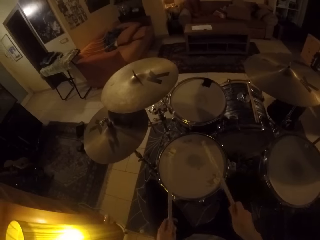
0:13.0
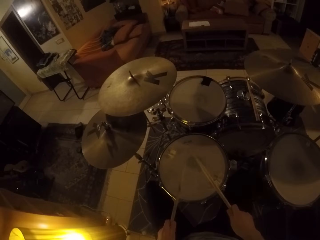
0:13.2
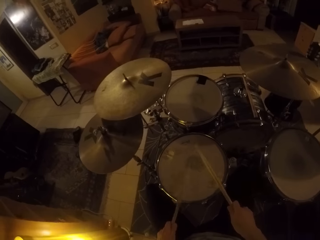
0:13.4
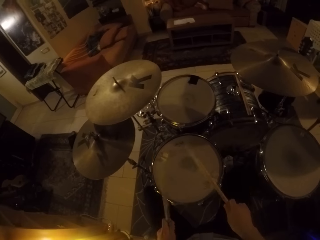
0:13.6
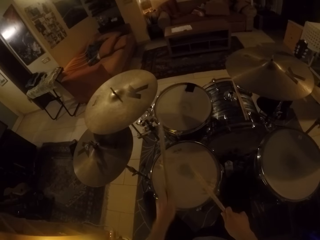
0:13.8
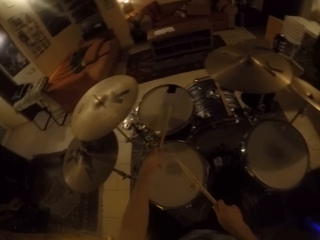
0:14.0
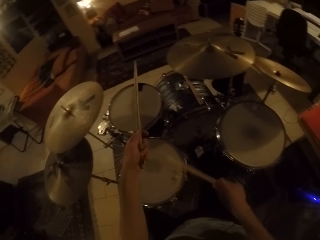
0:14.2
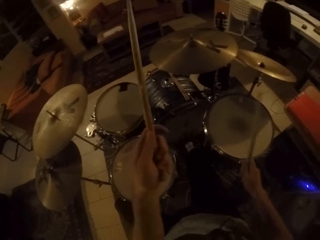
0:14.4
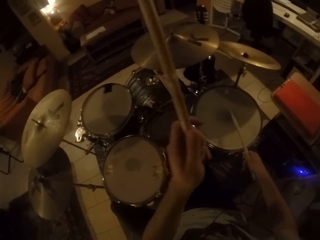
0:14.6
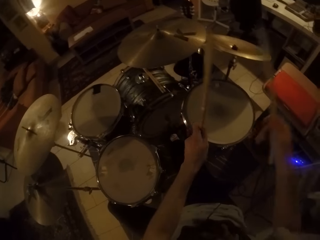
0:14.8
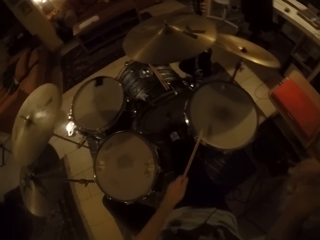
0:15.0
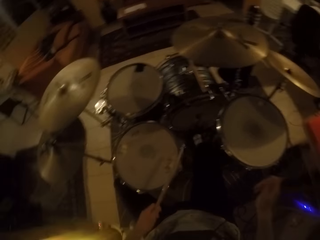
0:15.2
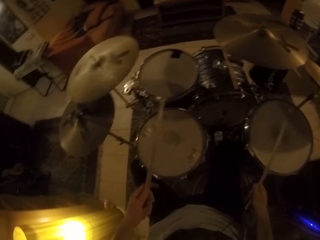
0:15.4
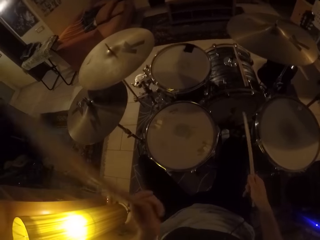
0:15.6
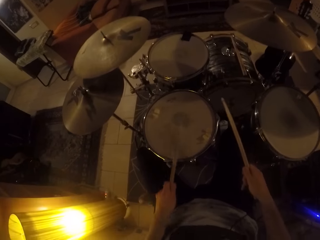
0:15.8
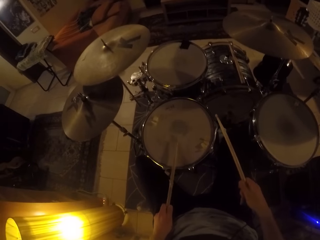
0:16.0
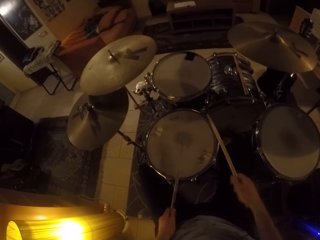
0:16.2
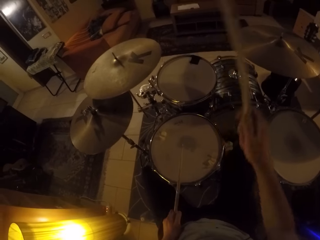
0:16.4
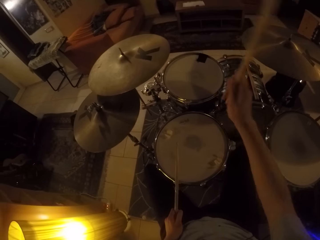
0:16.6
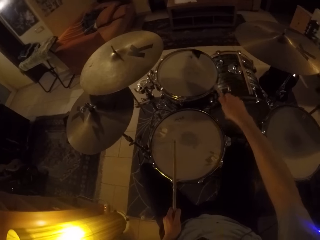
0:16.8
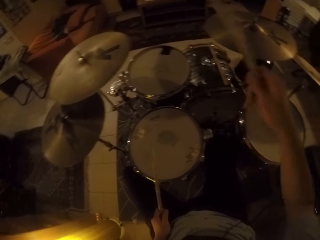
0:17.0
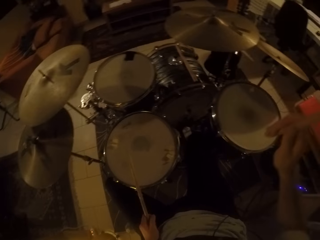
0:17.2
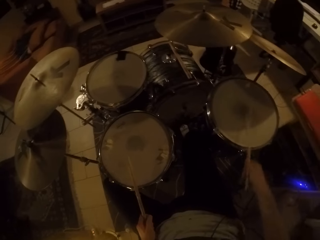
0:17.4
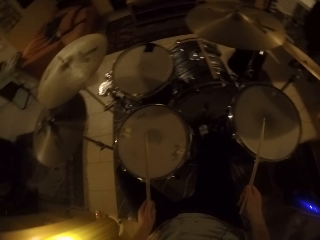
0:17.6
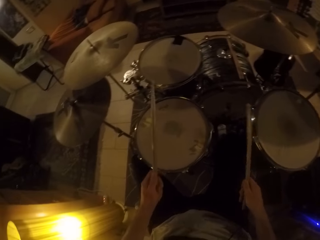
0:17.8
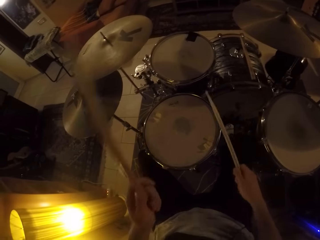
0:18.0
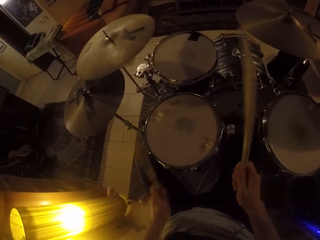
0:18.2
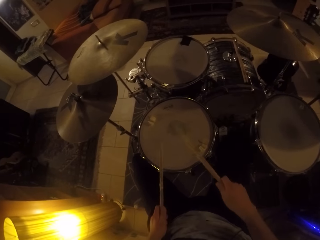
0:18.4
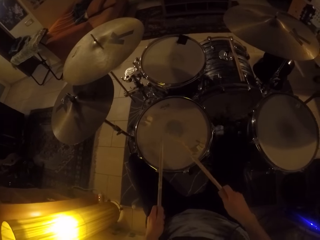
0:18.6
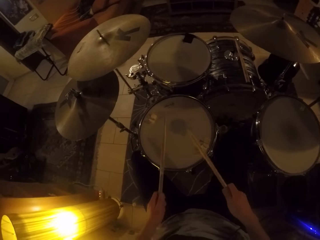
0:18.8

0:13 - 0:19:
The camera wearer plays the drum set with the drumsticks in hands.
